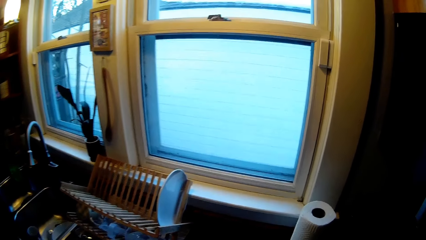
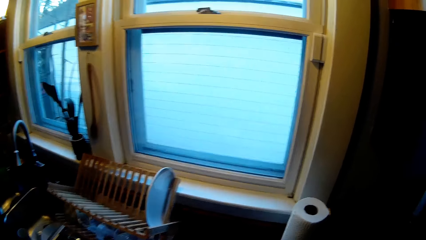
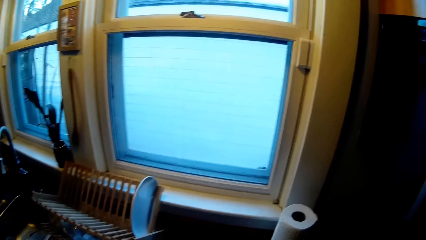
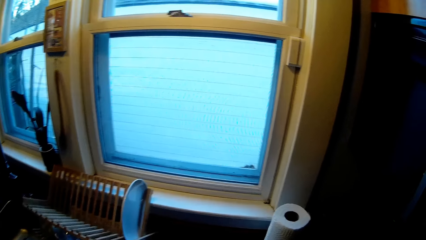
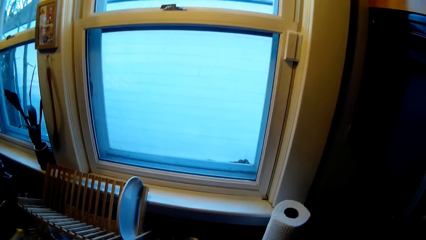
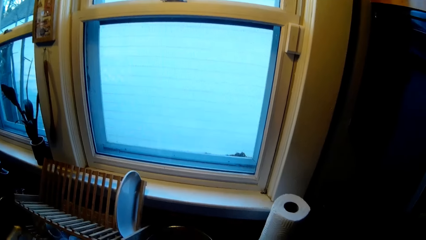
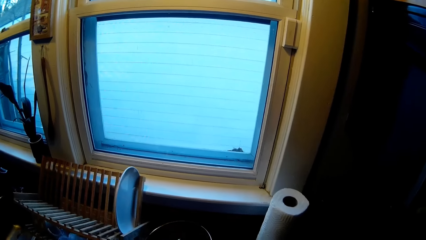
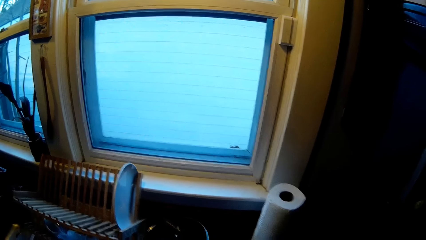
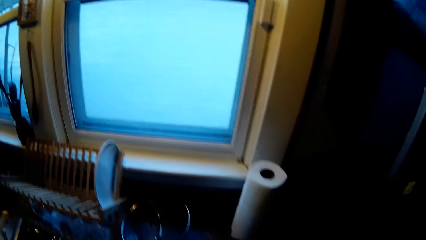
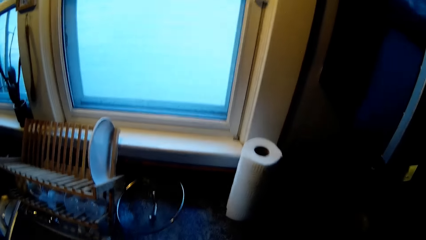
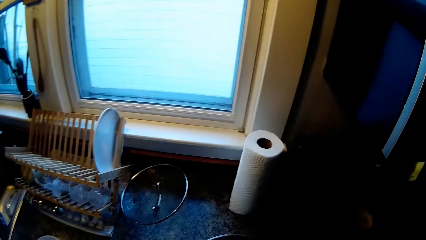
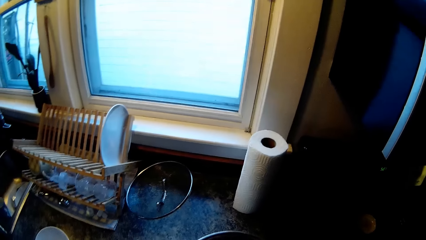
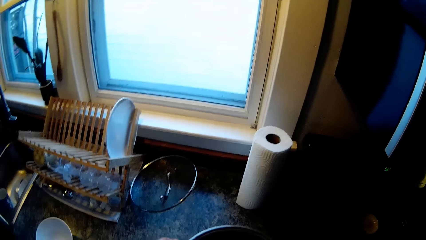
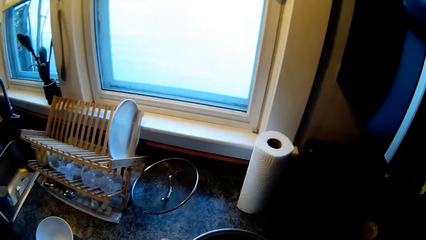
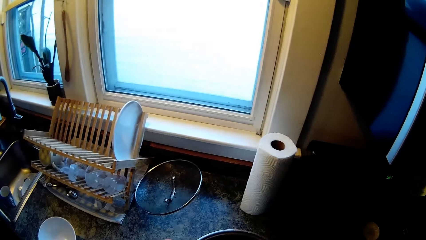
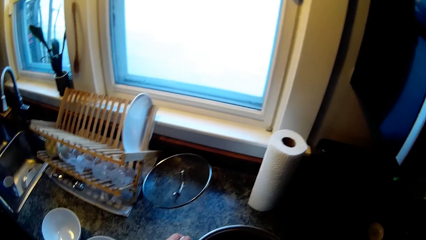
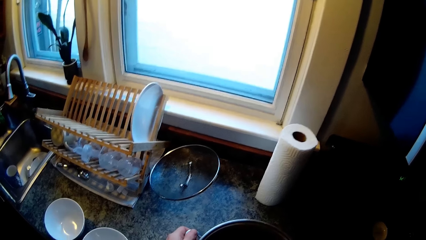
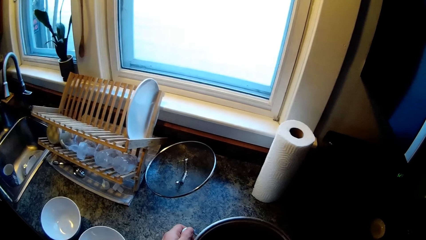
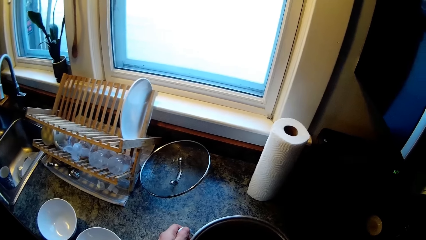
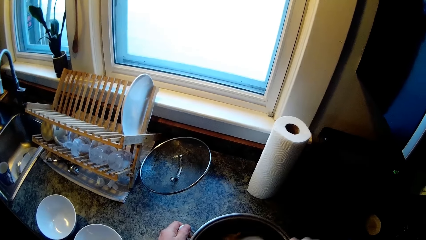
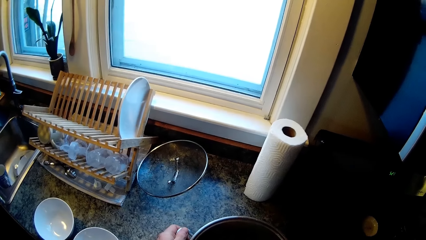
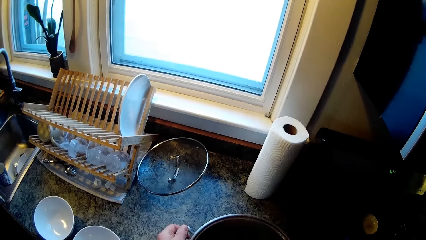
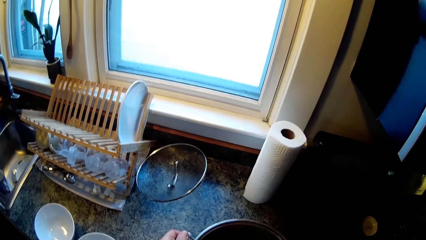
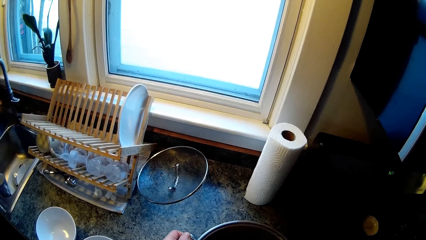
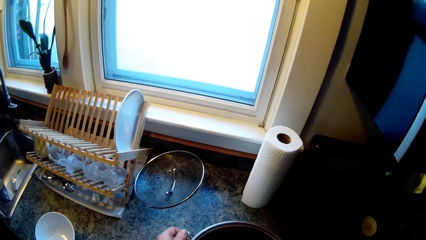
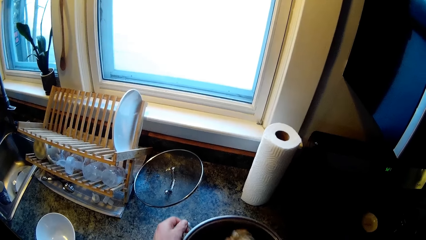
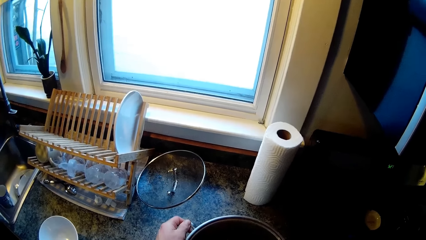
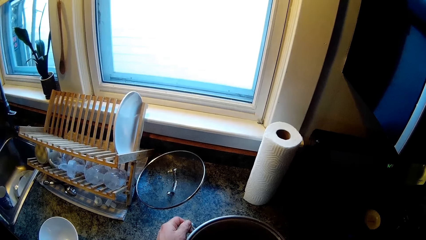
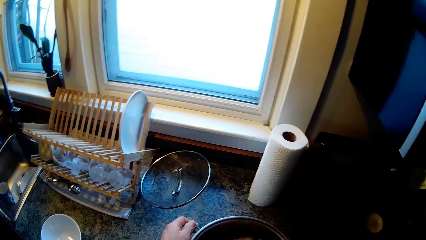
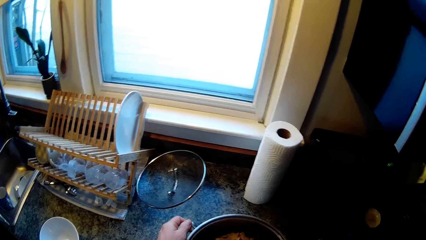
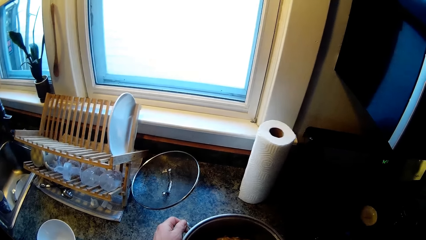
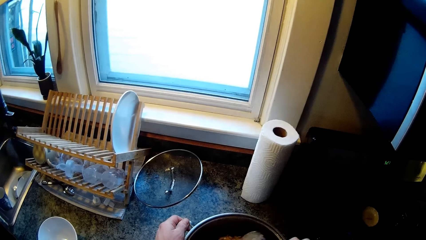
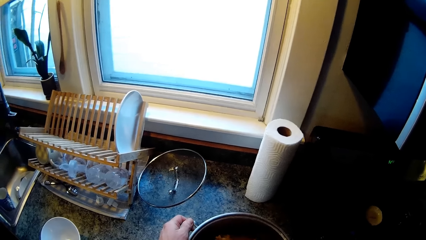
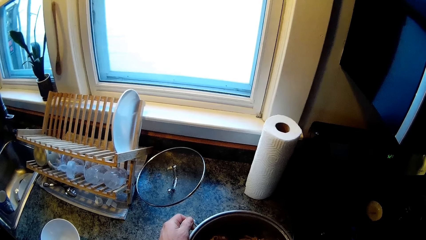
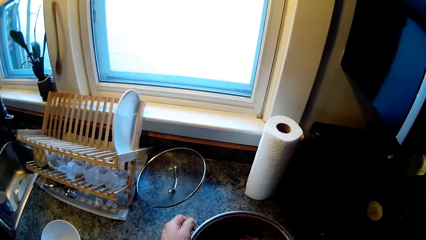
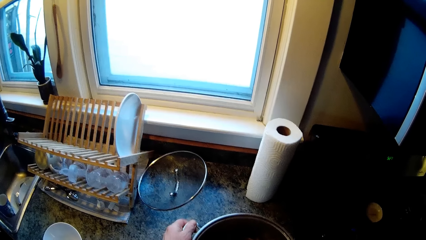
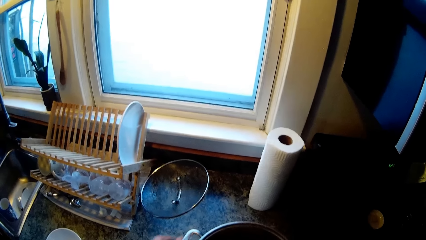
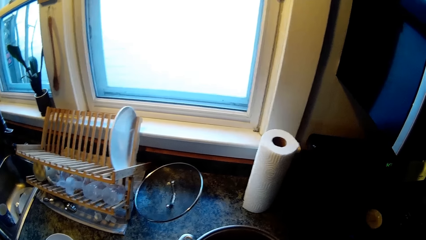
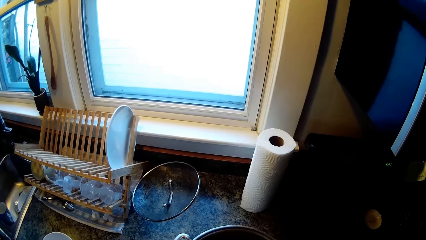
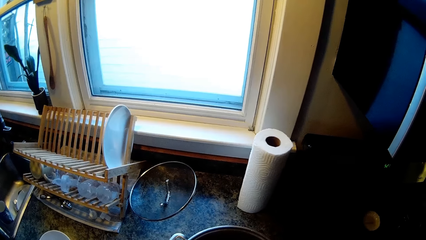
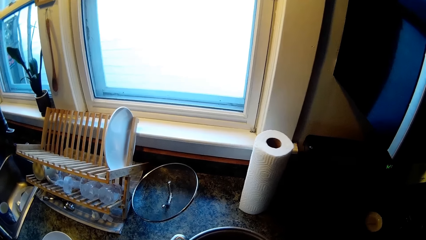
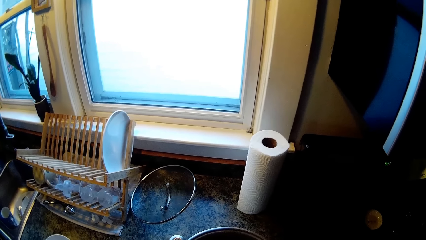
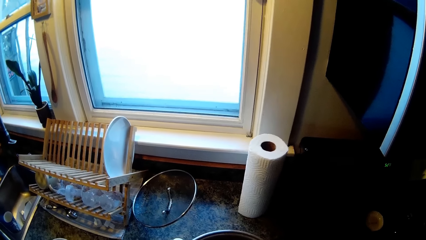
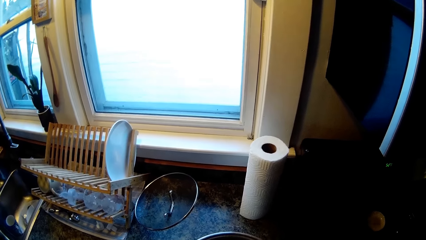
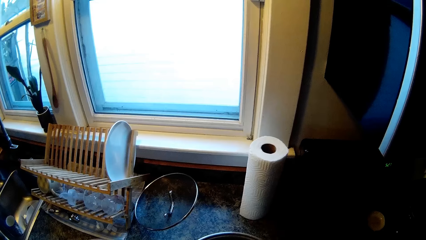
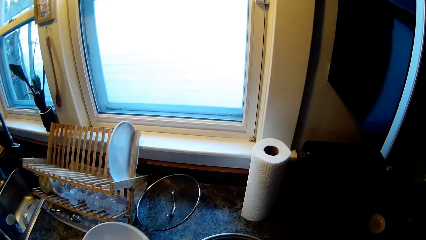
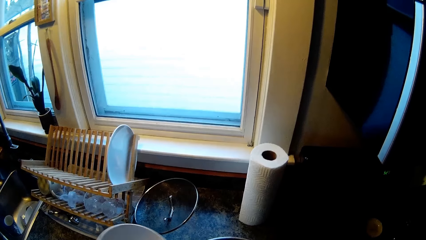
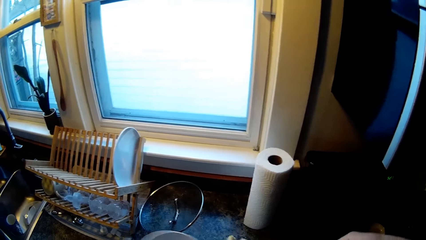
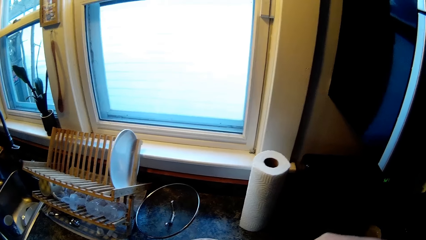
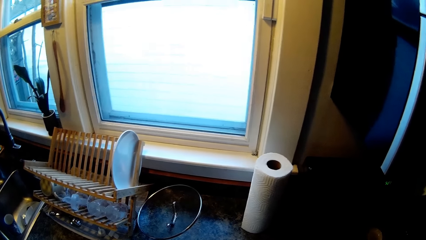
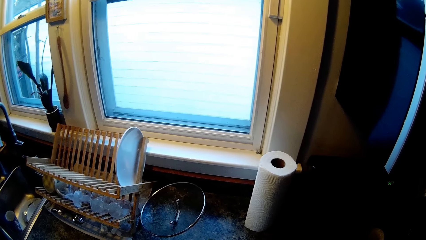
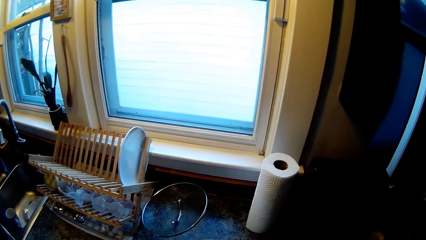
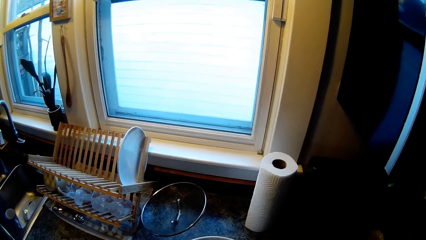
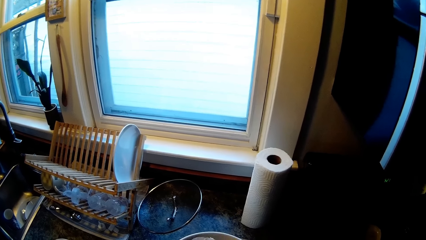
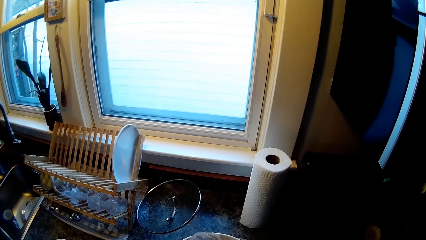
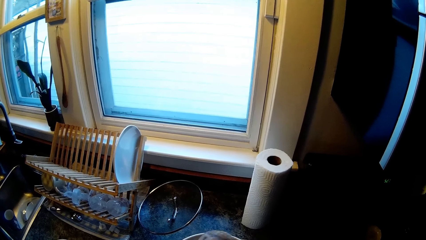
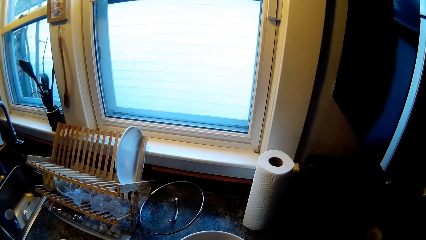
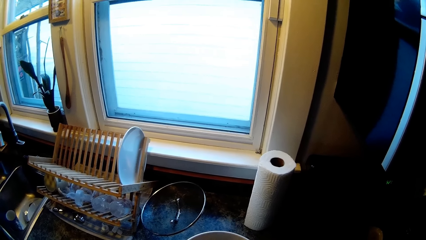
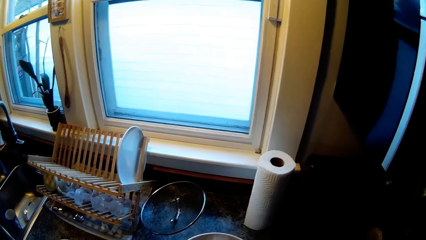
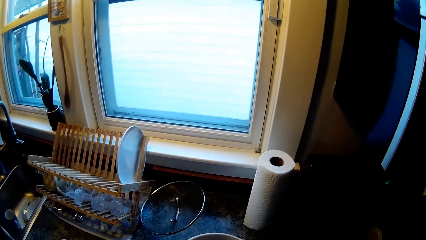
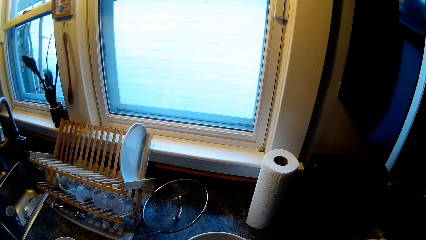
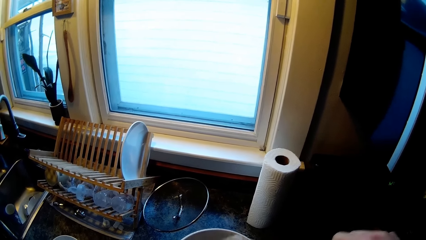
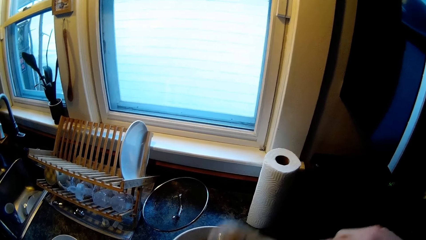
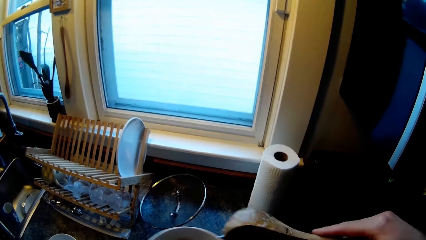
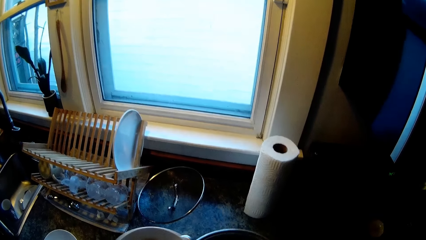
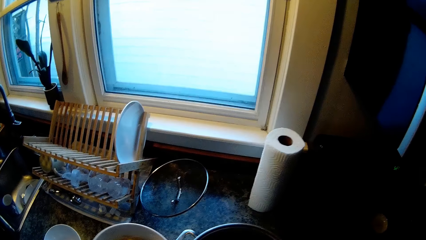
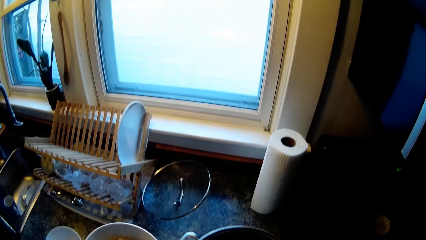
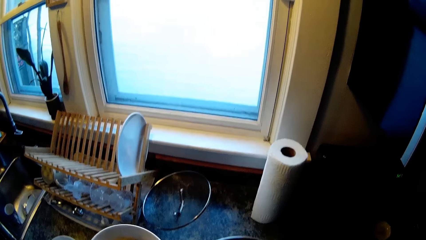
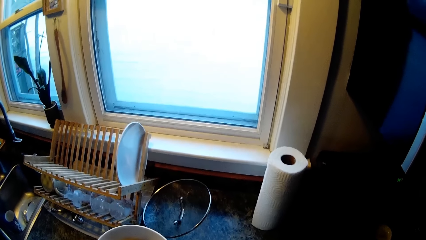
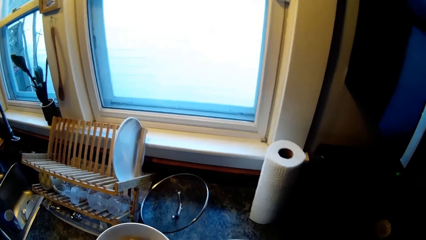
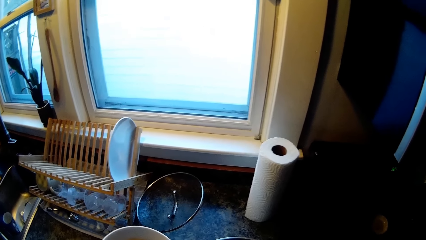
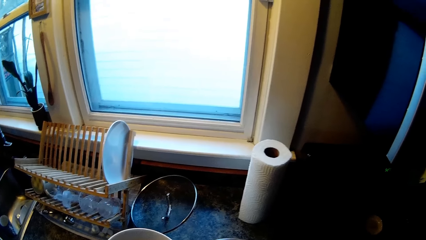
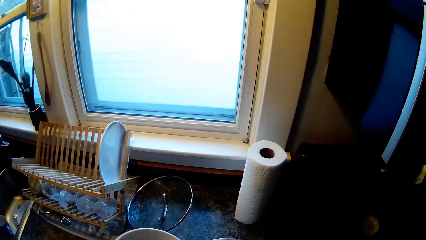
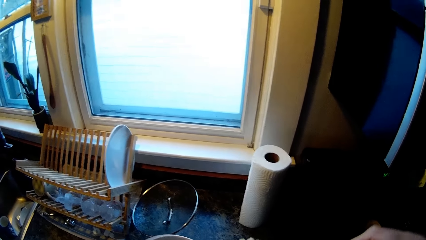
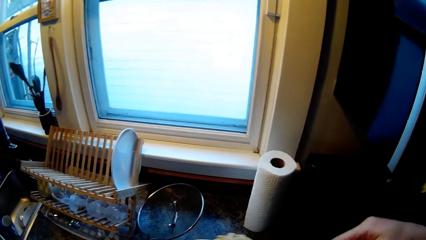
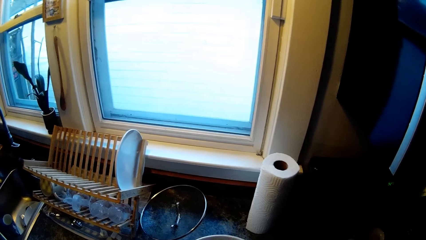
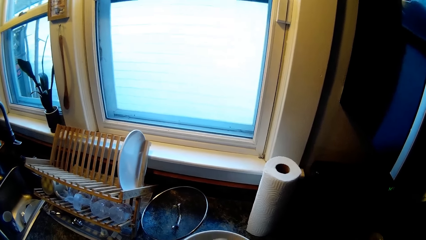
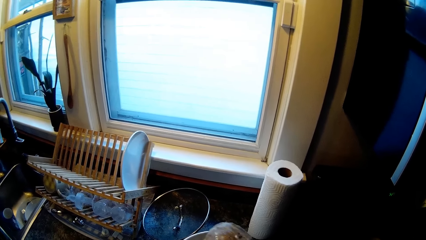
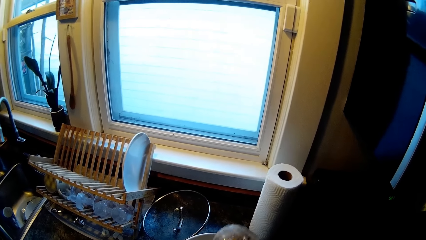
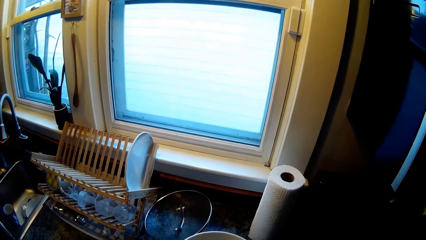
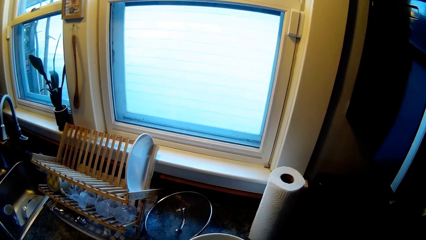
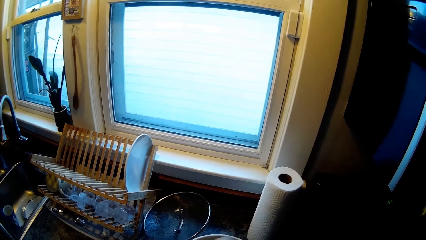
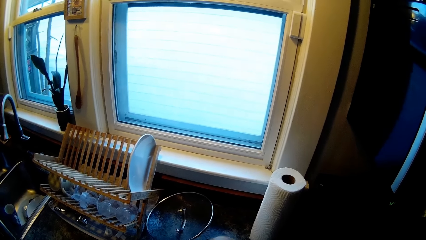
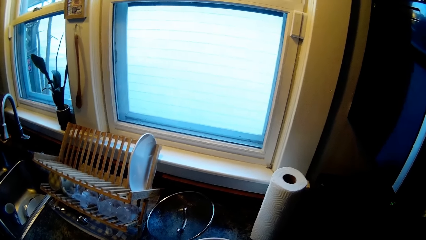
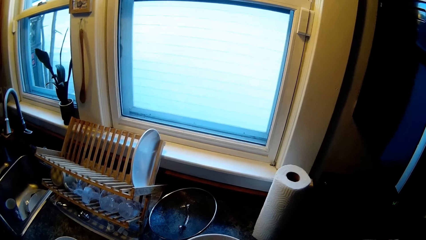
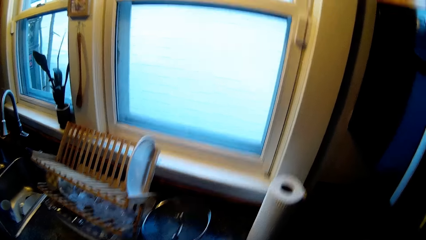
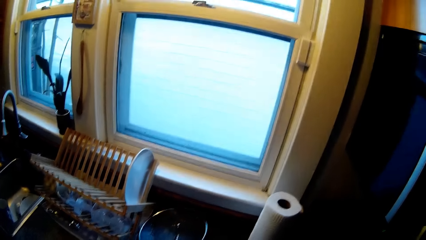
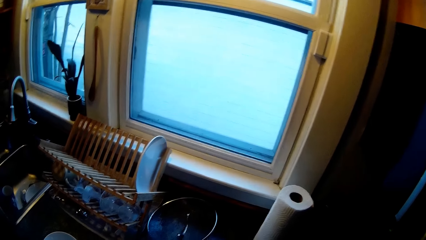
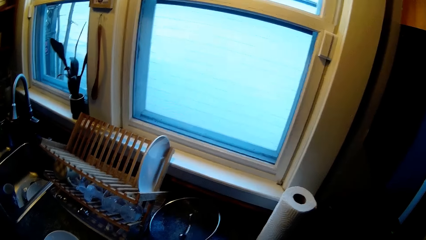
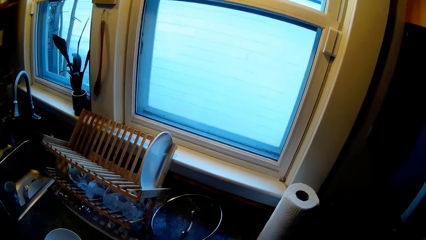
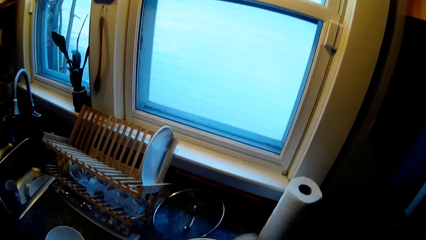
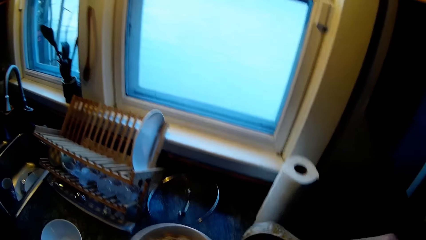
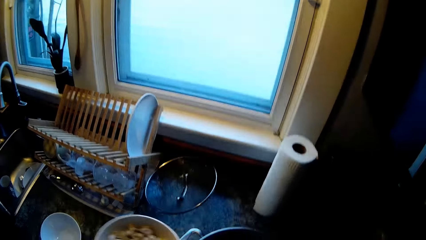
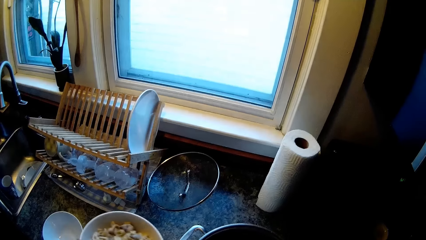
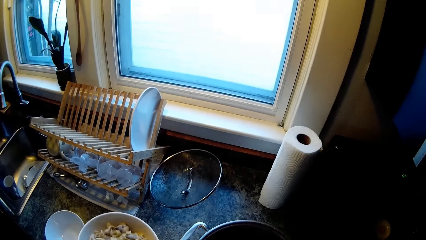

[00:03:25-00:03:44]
The camera wearer holds the handle of the pot with his left hand. He stirs some food in the pot with a spoon in his right hand. He picks up a plate or bowl from the kitchen countertop with his left hand. He puts some food in the plate with the spoon in his right hand.
